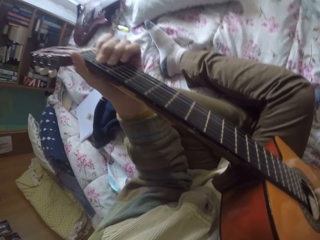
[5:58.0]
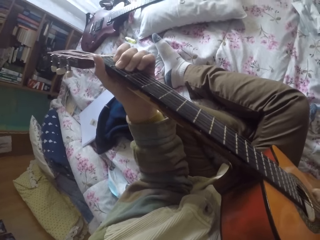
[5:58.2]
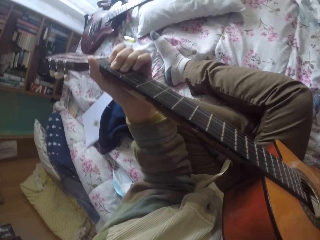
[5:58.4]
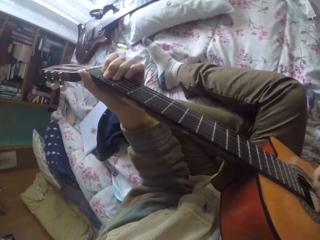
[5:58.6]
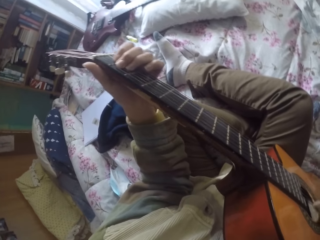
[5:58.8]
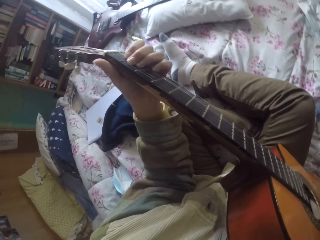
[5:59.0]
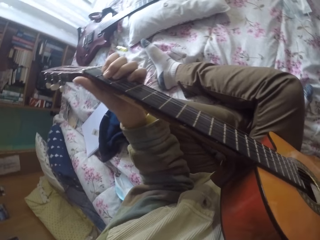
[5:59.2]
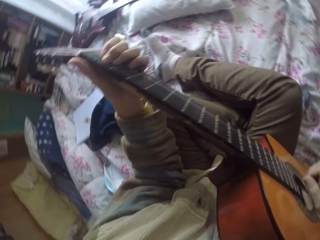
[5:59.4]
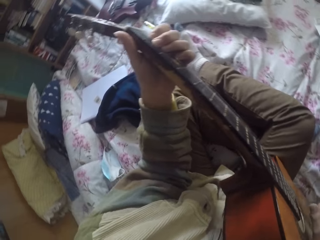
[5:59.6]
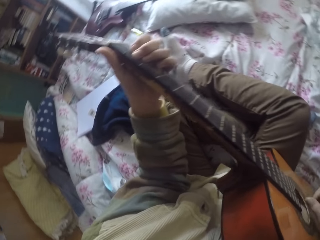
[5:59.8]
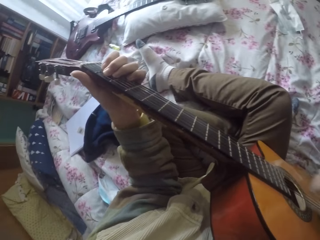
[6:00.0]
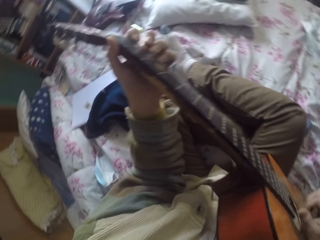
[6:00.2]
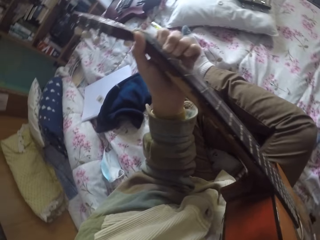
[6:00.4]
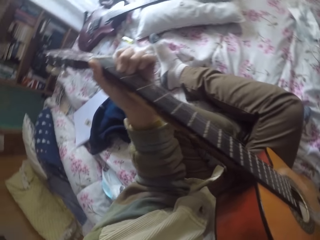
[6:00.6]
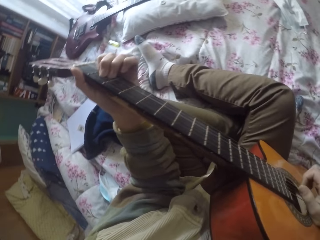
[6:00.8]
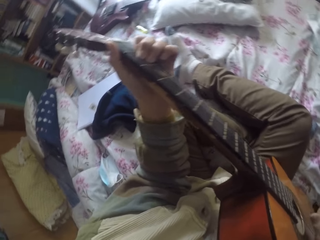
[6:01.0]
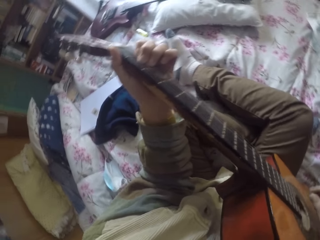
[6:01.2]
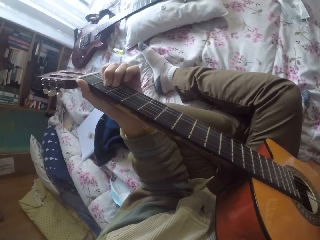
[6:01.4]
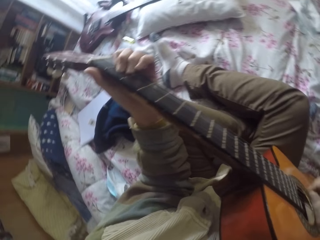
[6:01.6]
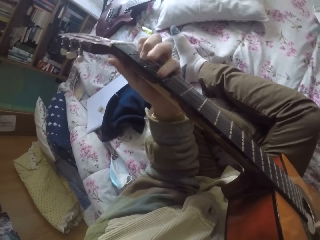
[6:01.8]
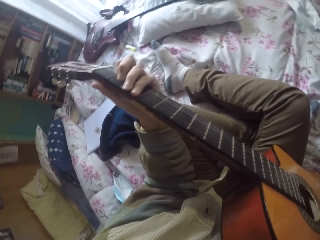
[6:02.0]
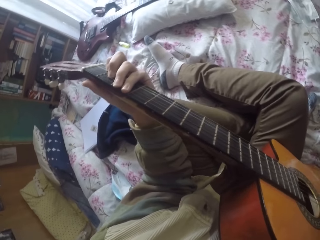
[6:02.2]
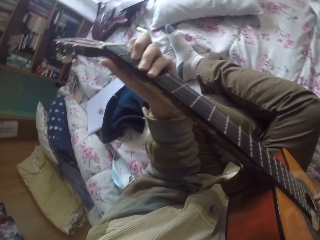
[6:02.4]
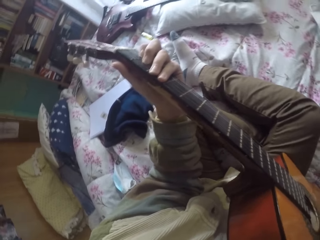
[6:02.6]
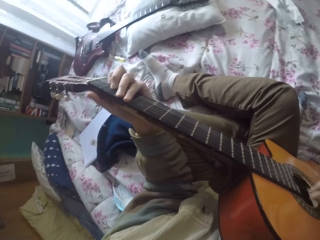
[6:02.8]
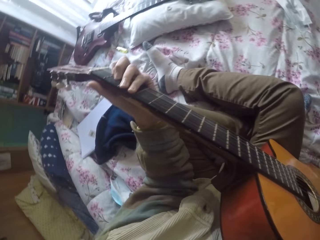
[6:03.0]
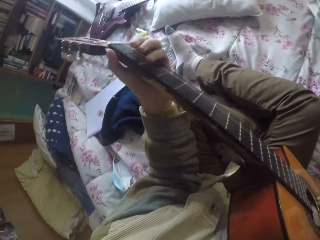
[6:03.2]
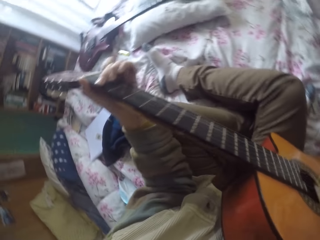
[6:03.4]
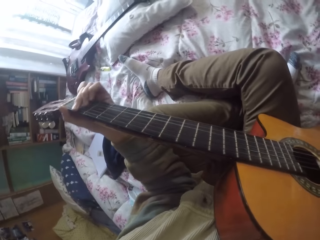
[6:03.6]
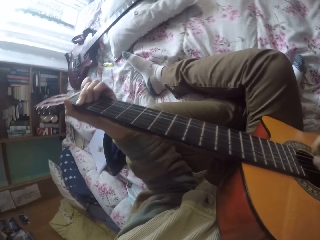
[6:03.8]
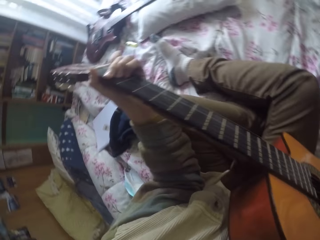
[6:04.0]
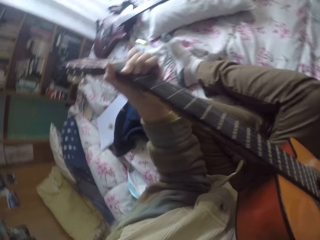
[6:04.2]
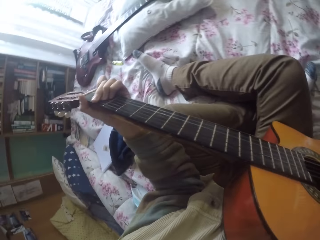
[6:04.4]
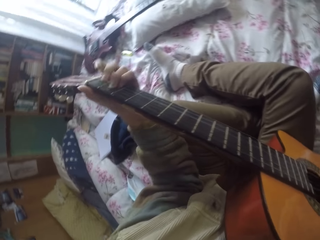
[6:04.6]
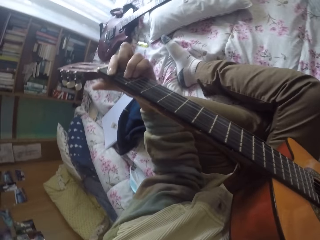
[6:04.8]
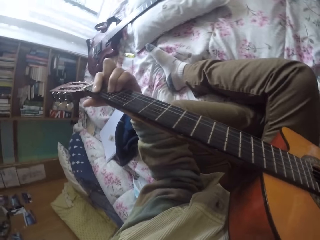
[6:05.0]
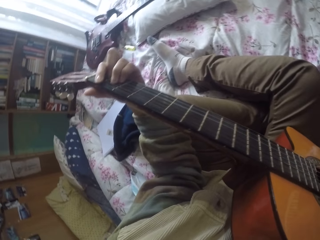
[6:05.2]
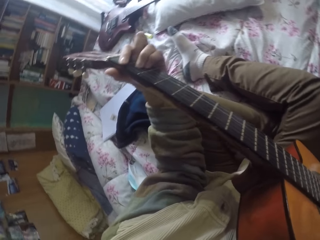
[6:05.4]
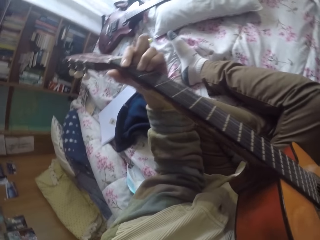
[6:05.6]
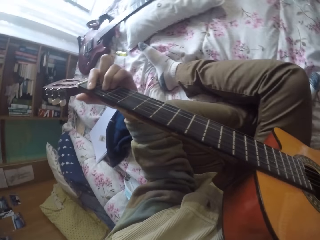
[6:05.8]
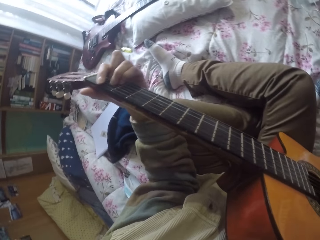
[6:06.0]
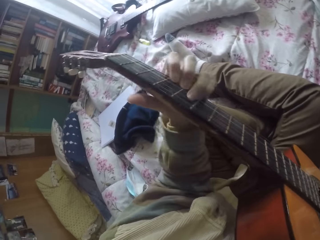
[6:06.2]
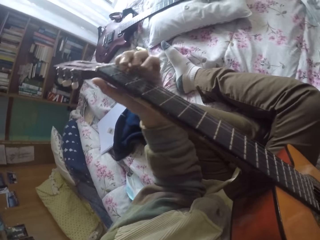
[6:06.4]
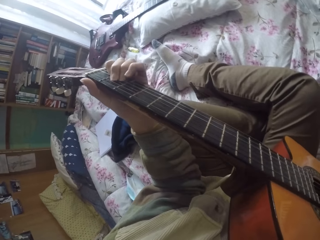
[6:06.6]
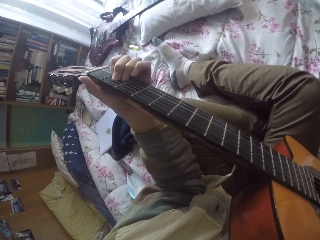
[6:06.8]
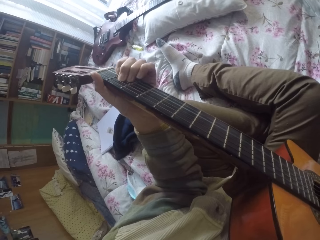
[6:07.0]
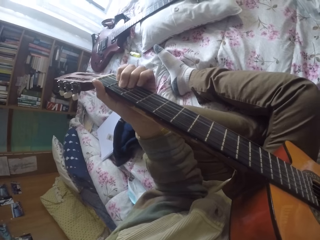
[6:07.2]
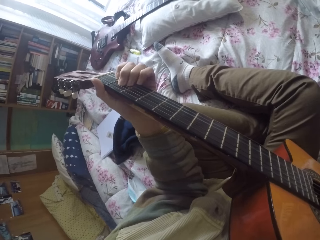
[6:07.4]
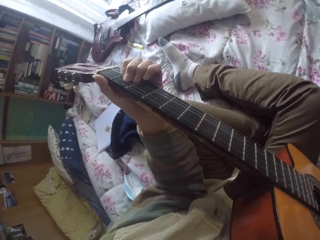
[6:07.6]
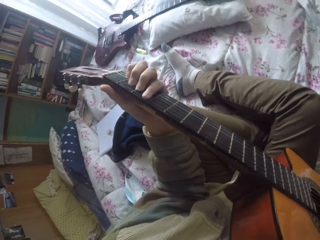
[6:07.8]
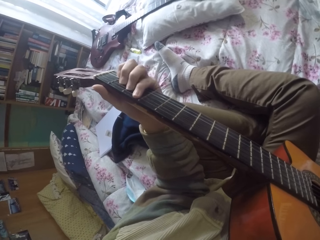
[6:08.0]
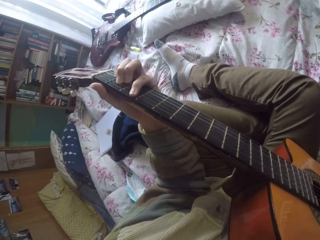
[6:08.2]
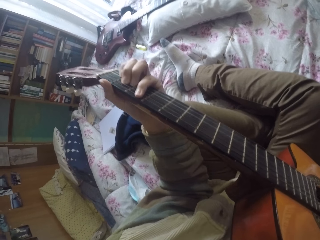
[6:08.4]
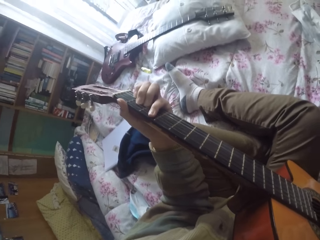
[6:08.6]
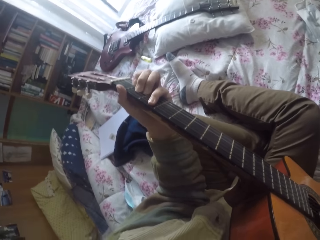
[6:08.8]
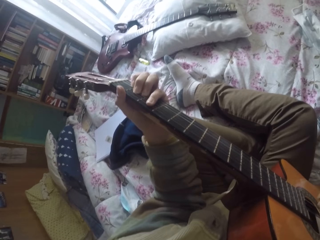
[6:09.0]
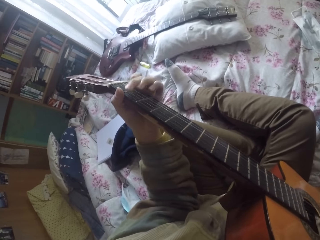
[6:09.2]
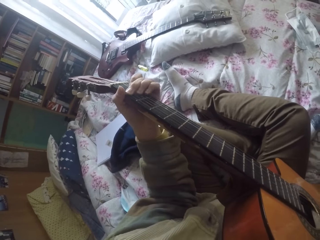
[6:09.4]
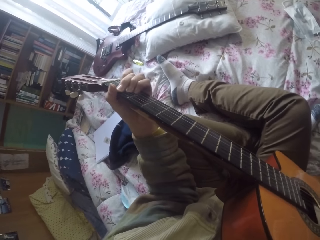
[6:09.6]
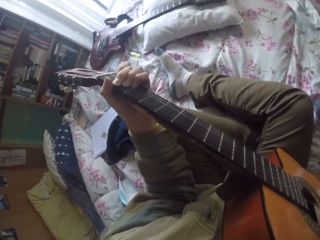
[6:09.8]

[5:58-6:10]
The camera wearer plays the guitar strings with the right hand.

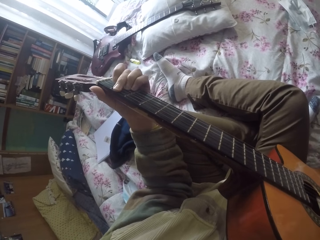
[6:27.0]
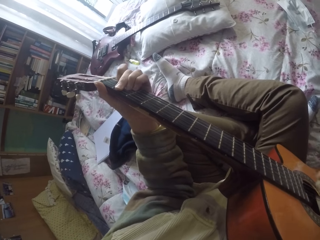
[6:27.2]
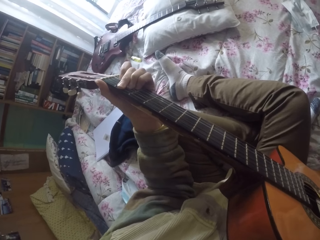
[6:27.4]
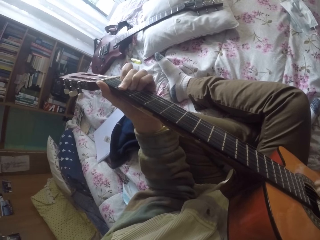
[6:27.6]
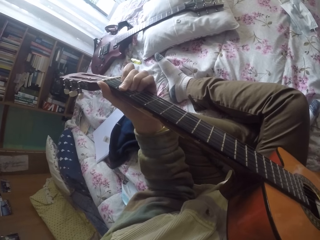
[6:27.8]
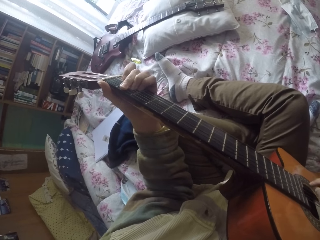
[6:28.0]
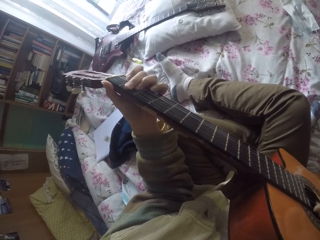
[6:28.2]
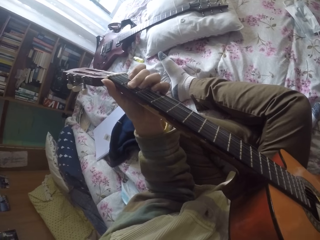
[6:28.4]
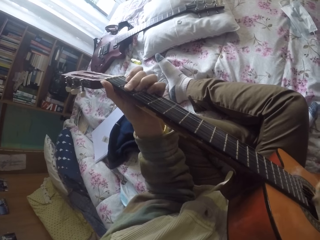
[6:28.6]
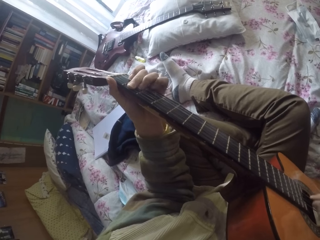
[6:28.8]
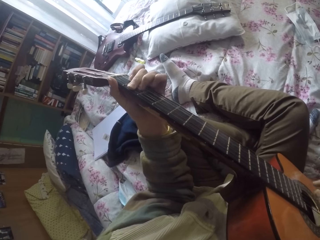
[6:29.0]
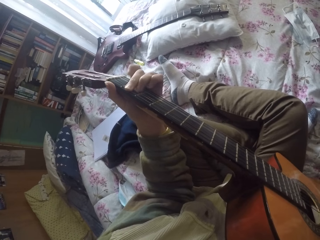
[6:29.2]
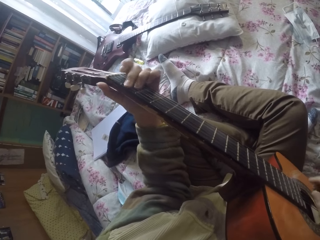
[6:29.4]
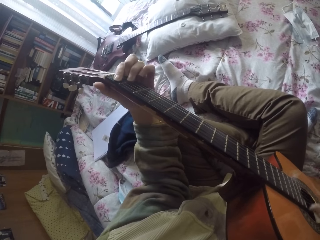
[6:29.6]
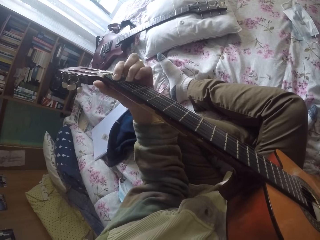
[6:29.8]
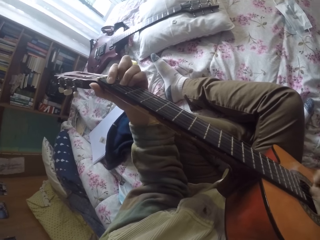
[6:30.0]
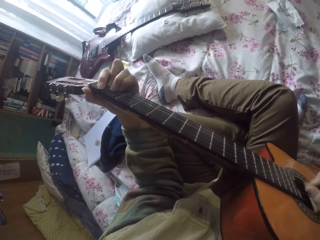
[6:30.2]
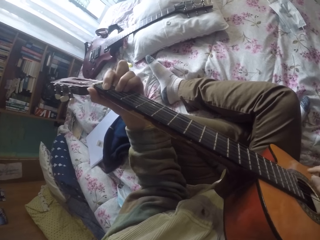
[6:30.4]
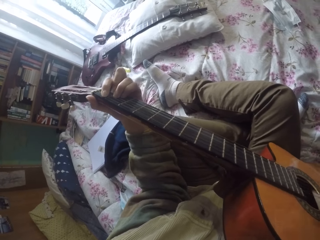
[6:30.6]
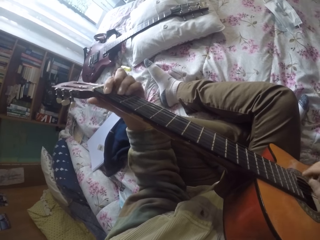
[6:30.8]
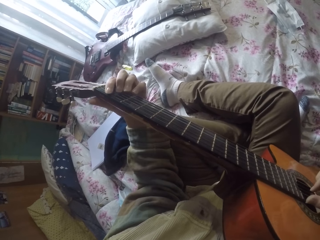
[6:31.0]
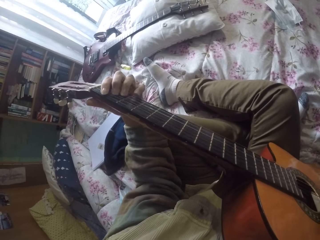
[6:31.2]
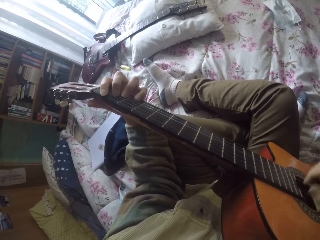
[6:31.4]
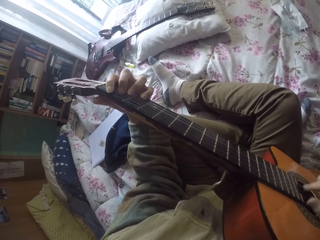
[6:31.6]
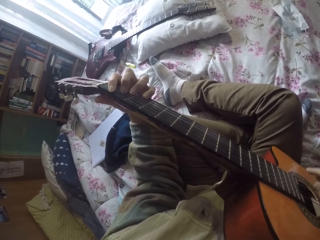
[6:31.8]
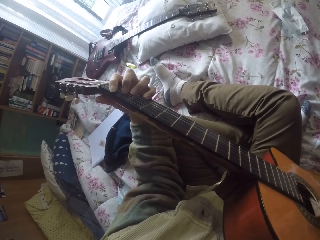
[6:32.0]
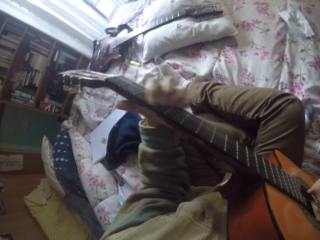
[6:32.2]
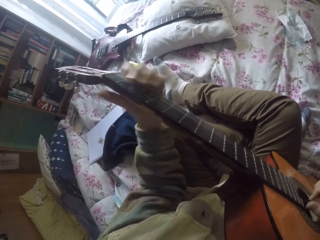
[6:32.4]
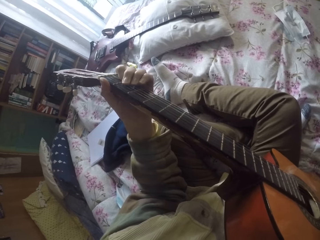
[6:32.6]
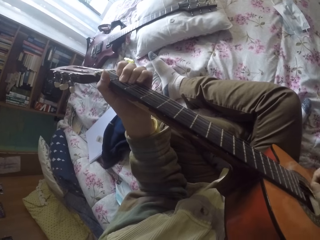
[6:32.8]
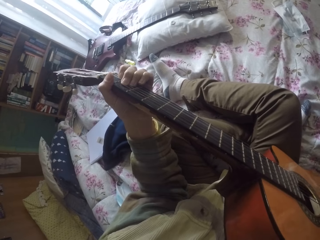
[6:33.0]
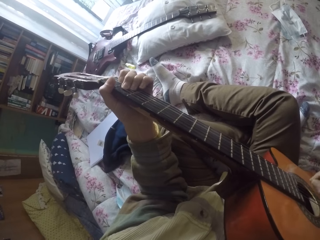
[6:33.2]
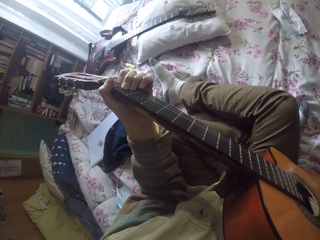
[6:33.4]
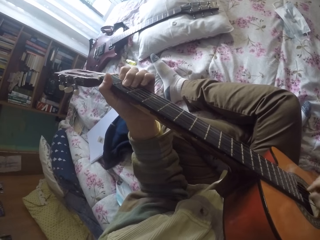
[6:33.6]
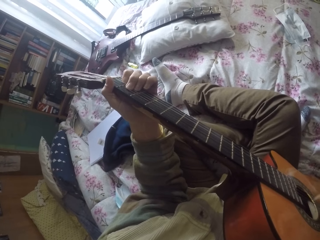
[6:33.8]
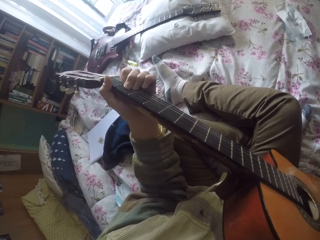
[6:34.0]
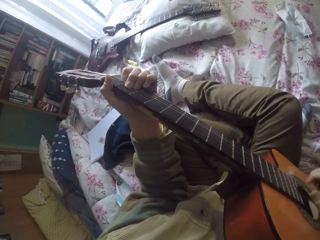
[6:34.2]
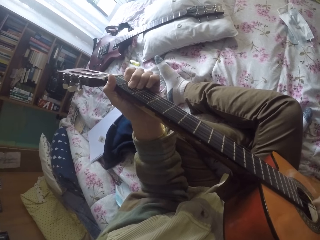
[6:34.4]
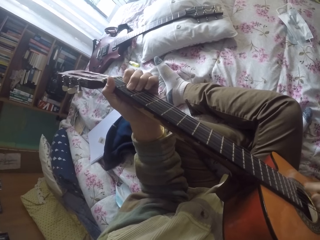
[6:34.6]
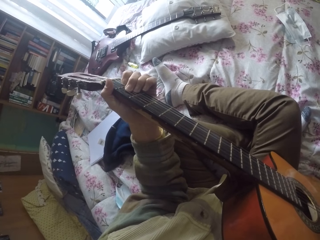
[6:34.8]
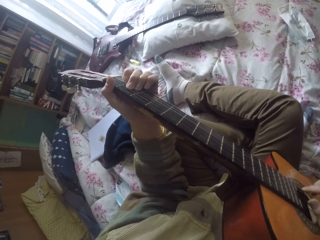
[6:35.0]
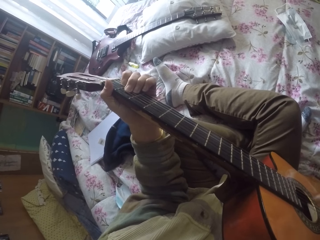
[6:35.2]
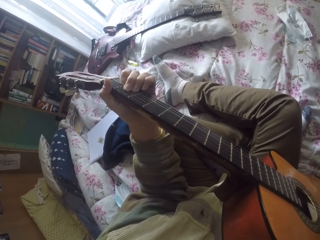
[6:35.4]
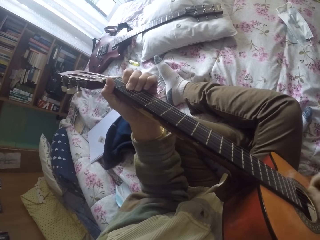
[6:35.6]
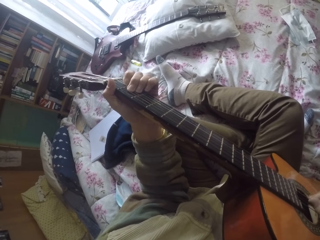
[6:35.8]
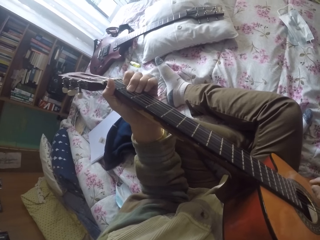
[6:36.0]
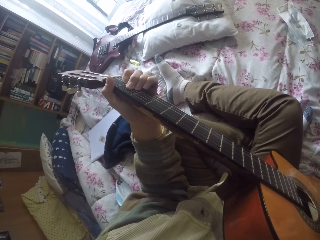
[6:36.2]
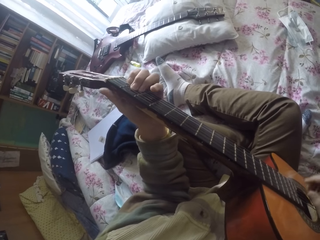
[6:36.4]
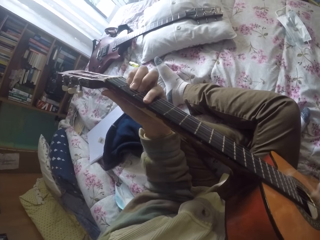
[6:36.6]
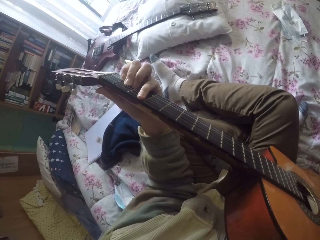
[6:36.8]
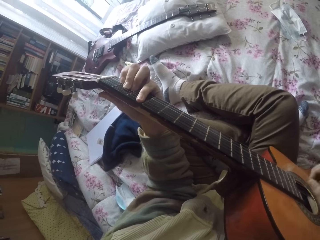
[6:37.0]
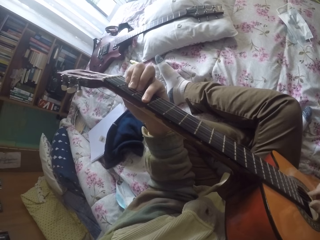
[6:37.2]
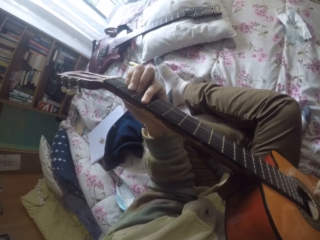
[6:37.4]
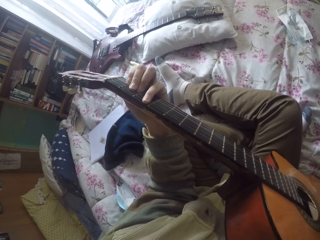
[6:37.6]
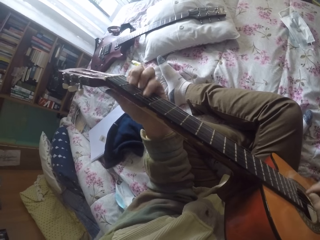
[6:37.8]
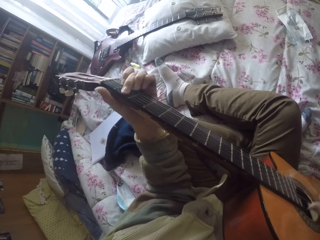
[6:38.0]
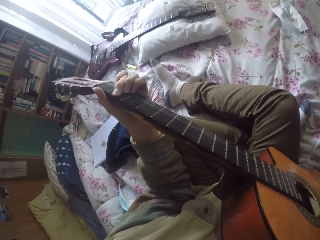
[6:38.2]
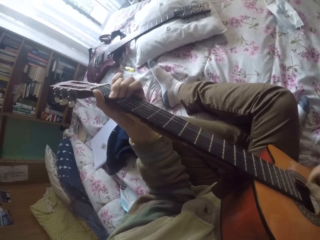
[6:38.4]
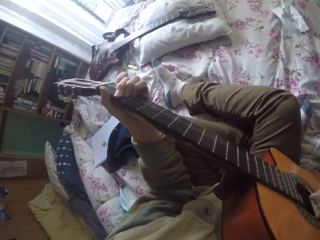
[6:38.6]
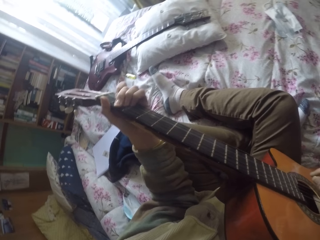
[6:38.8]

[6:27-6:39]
The camera wearer plays the guitar strings with the left hand. They play the guitar strings with the right hand. They play the guitar strings with the left hand.
